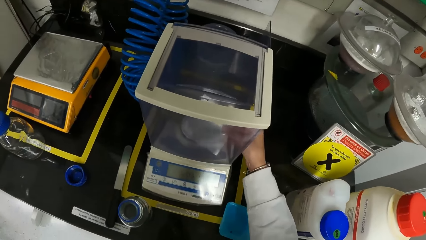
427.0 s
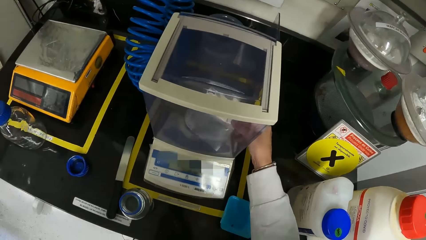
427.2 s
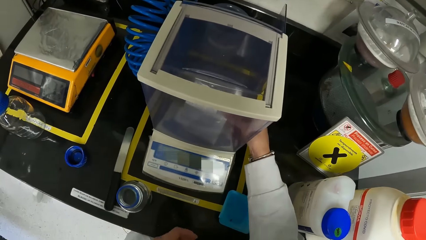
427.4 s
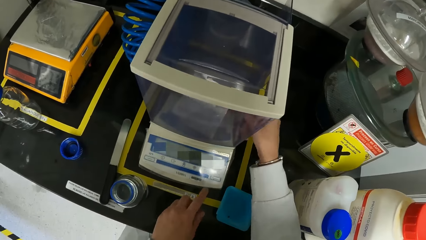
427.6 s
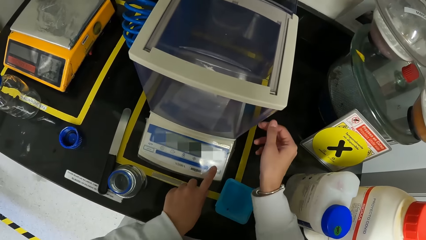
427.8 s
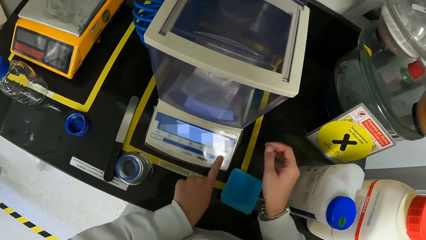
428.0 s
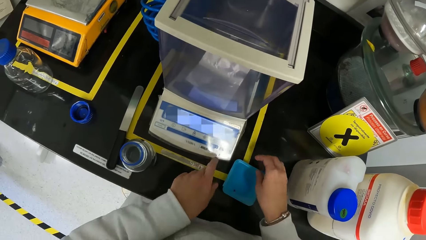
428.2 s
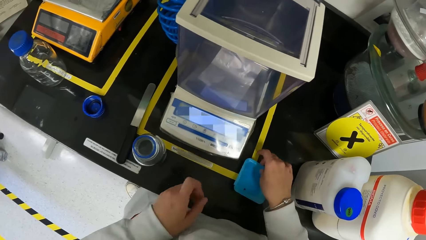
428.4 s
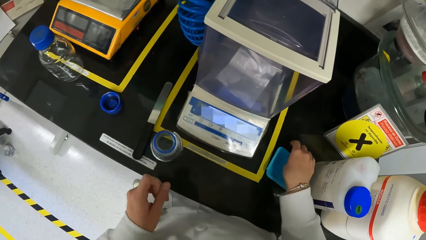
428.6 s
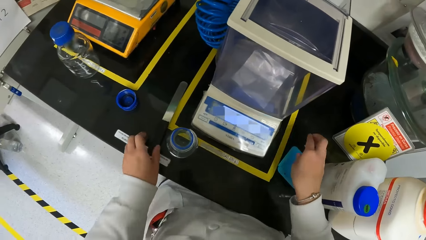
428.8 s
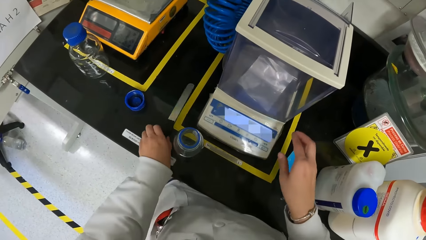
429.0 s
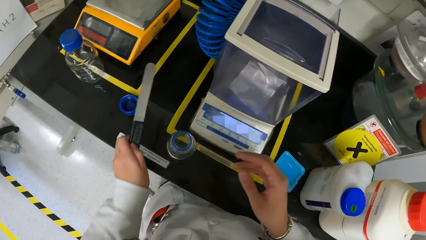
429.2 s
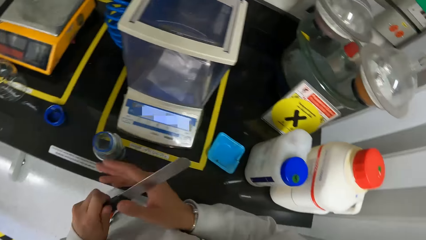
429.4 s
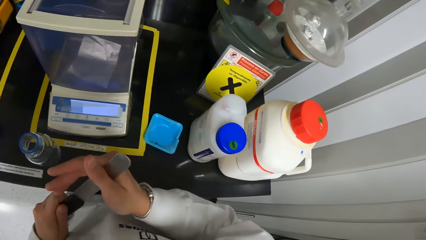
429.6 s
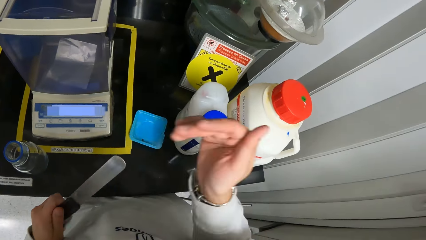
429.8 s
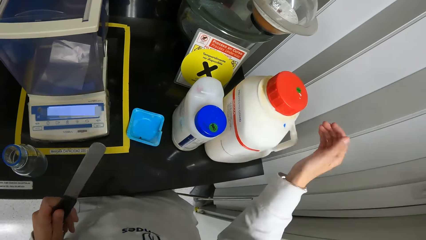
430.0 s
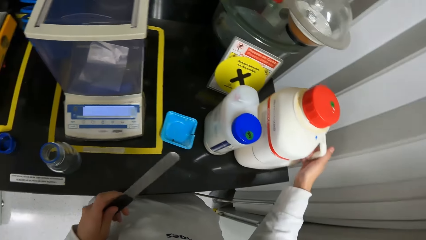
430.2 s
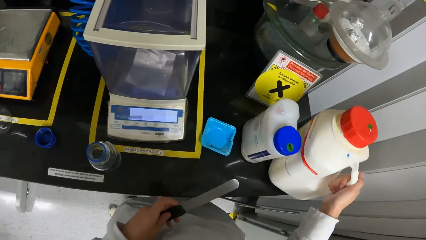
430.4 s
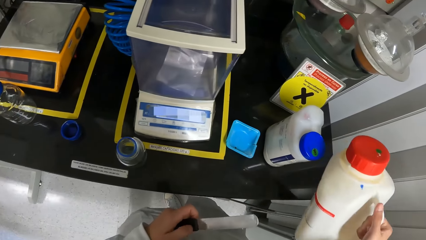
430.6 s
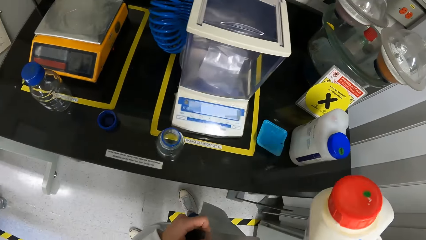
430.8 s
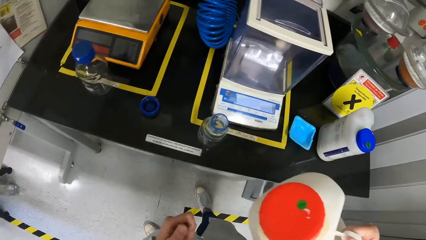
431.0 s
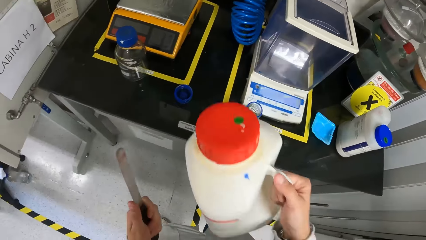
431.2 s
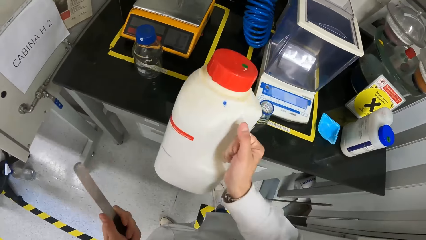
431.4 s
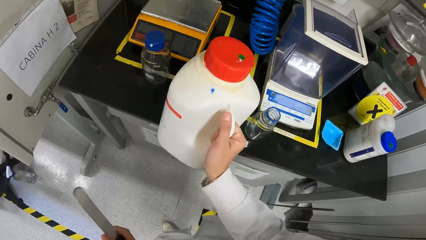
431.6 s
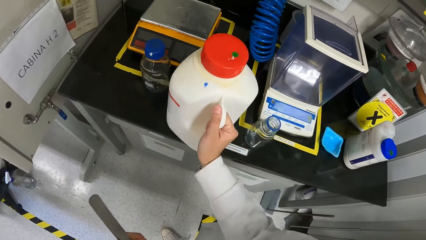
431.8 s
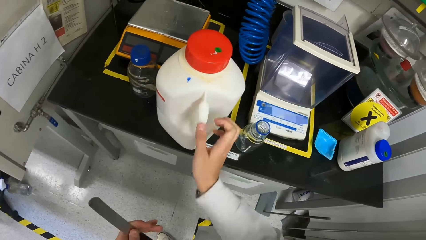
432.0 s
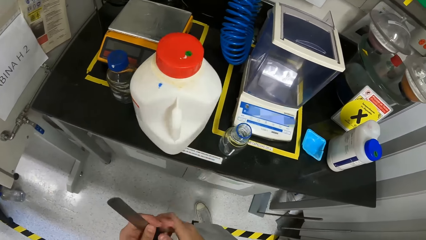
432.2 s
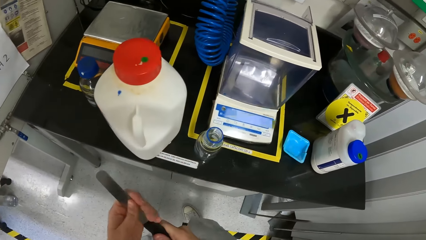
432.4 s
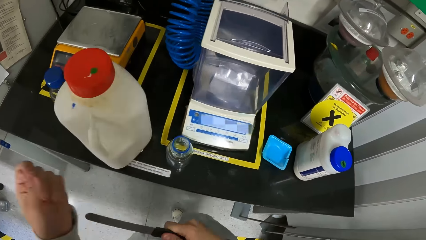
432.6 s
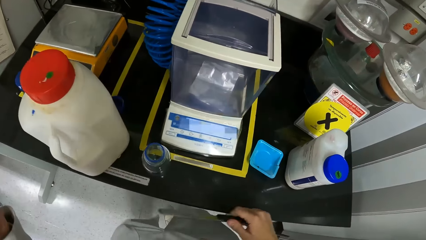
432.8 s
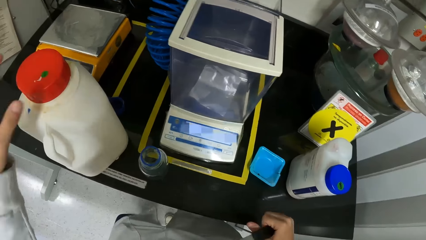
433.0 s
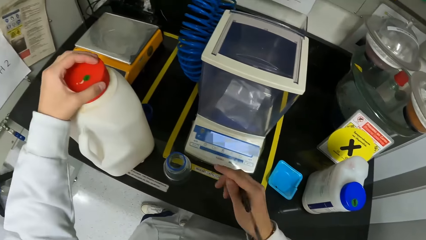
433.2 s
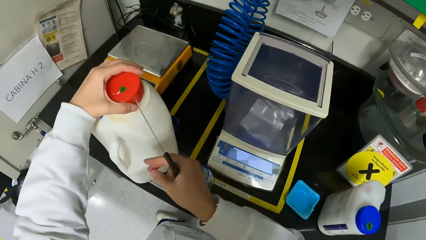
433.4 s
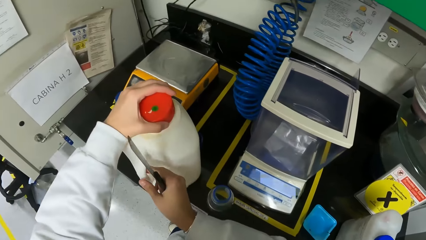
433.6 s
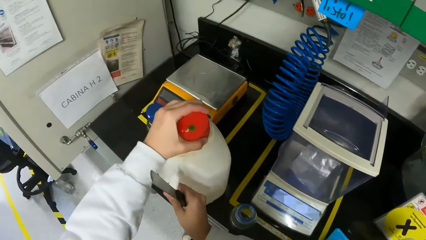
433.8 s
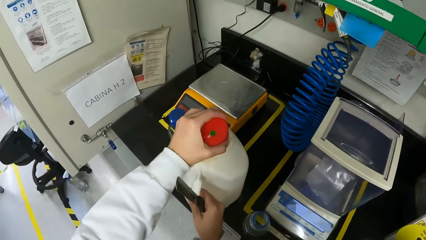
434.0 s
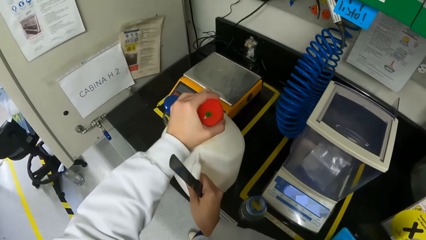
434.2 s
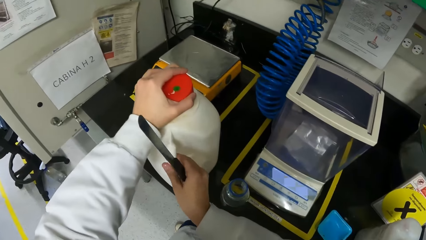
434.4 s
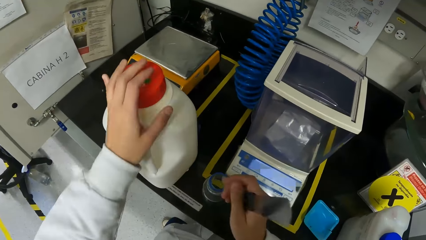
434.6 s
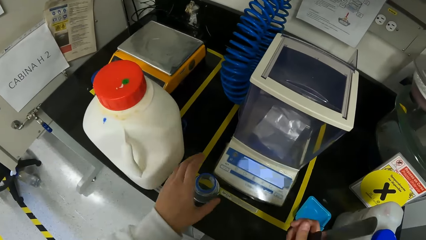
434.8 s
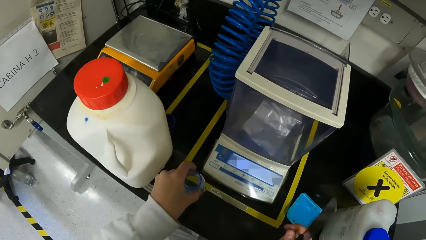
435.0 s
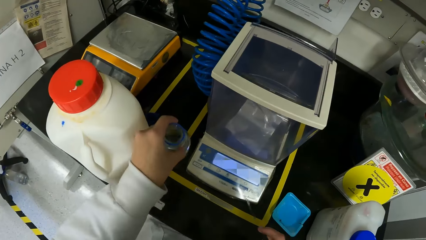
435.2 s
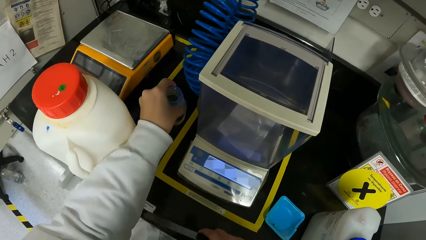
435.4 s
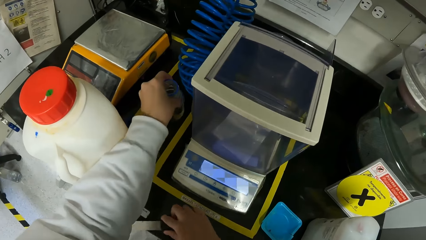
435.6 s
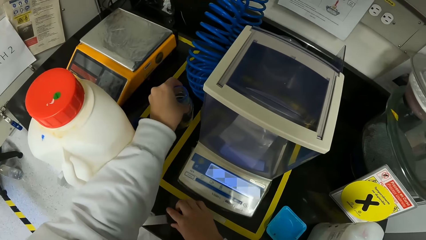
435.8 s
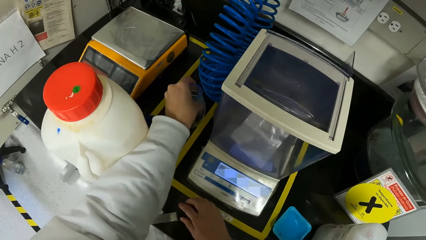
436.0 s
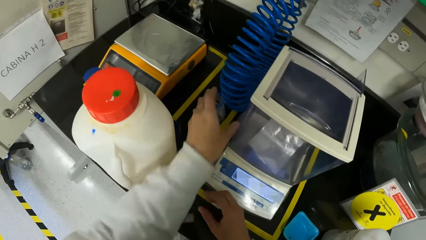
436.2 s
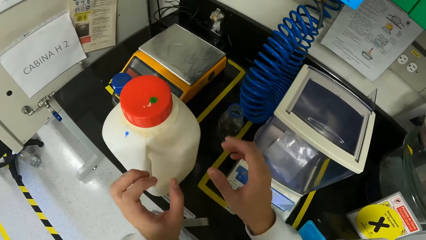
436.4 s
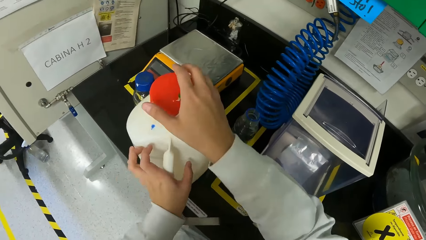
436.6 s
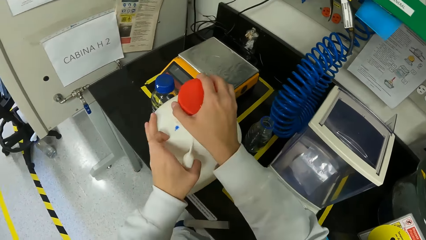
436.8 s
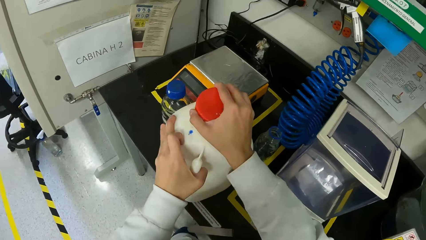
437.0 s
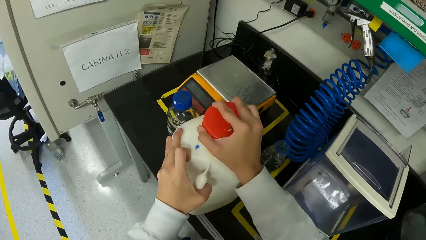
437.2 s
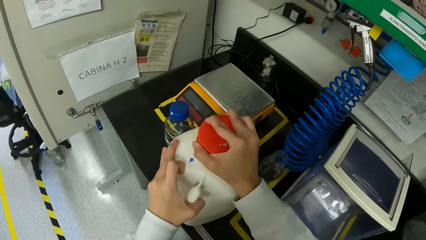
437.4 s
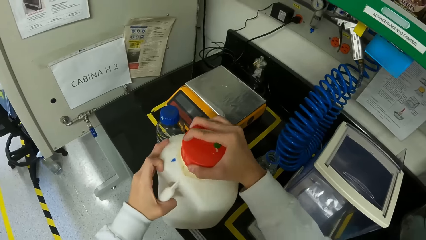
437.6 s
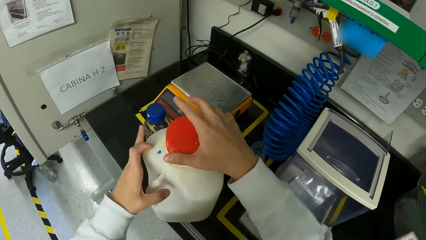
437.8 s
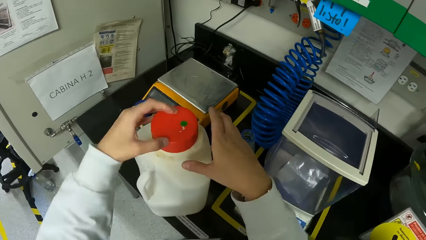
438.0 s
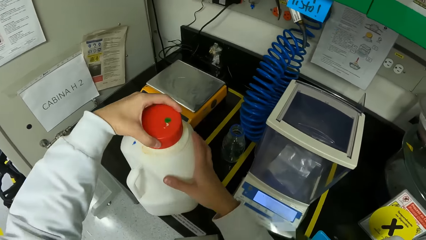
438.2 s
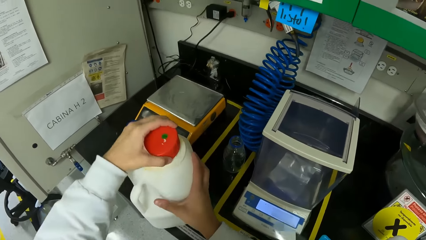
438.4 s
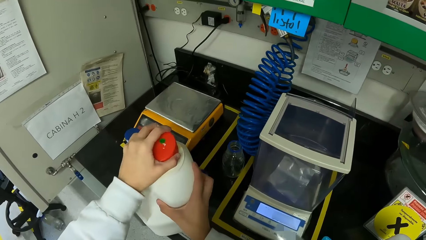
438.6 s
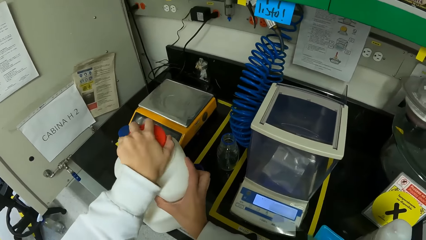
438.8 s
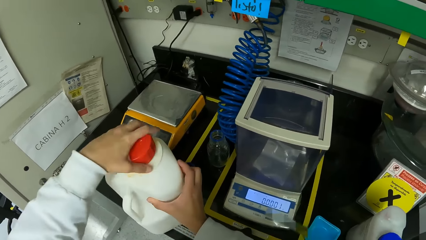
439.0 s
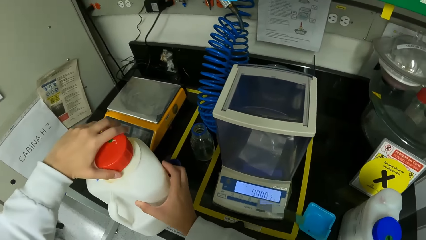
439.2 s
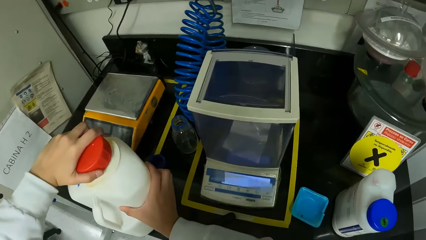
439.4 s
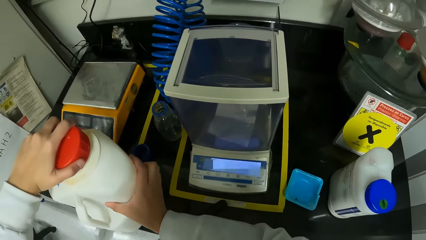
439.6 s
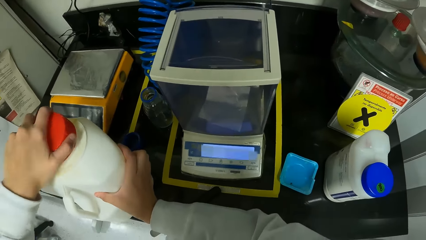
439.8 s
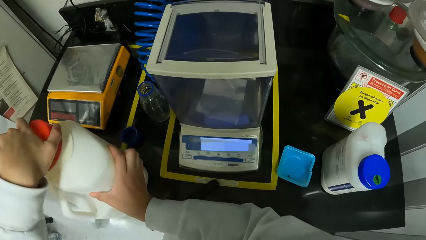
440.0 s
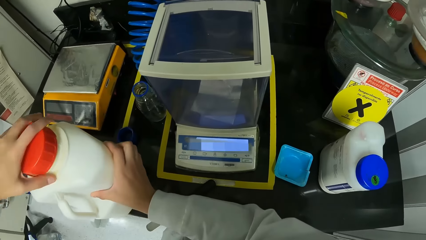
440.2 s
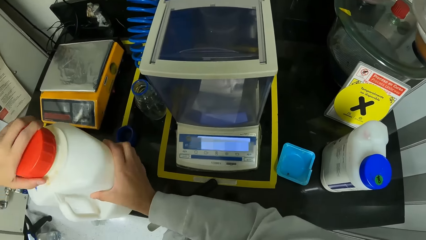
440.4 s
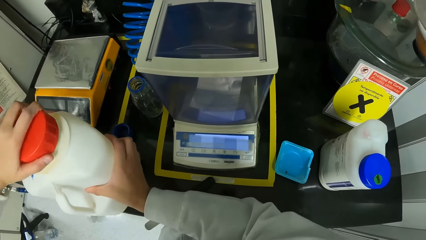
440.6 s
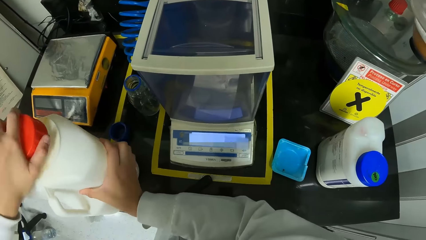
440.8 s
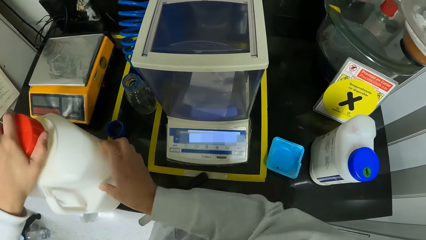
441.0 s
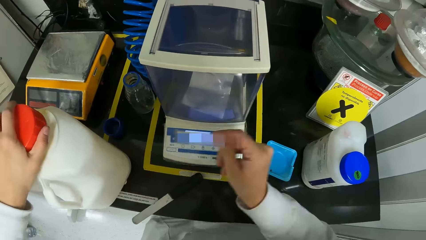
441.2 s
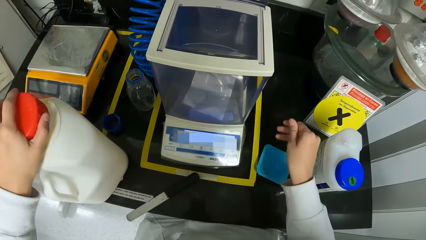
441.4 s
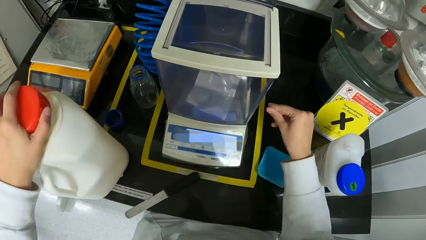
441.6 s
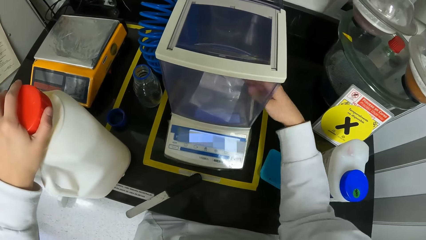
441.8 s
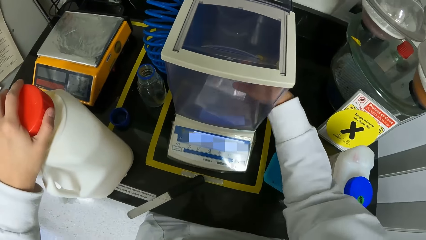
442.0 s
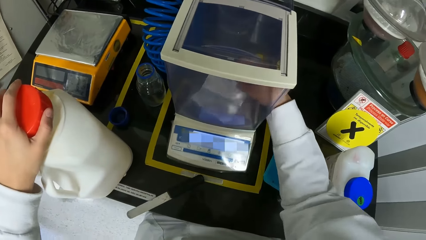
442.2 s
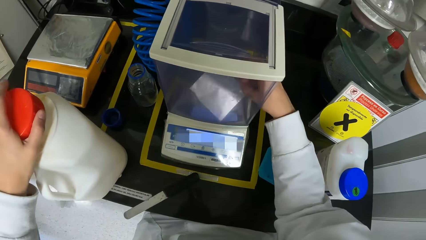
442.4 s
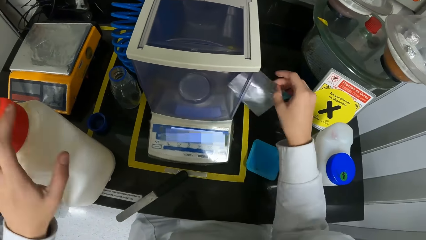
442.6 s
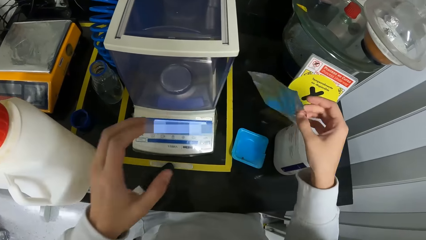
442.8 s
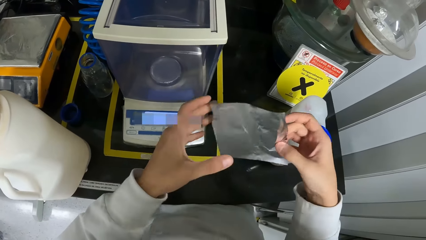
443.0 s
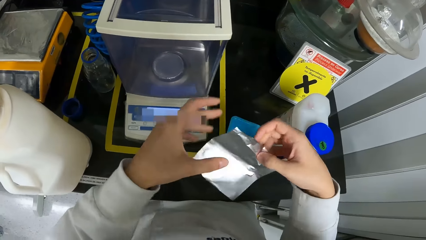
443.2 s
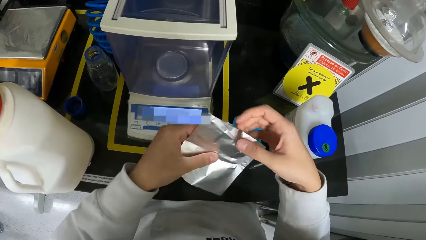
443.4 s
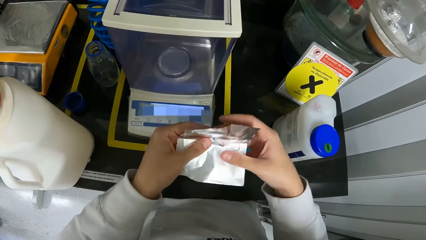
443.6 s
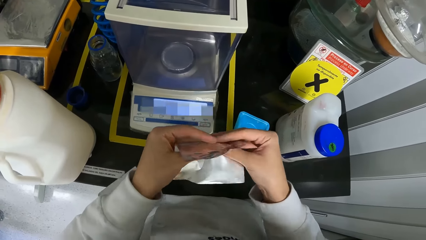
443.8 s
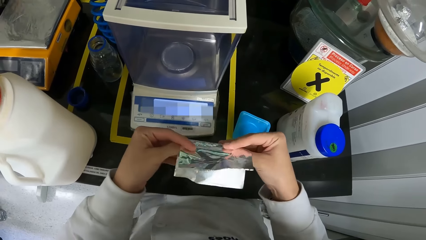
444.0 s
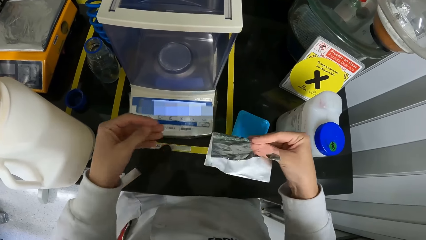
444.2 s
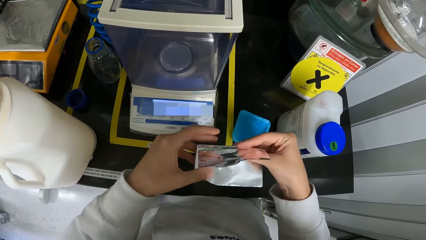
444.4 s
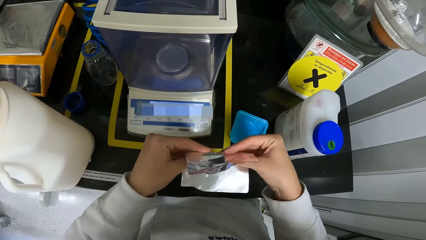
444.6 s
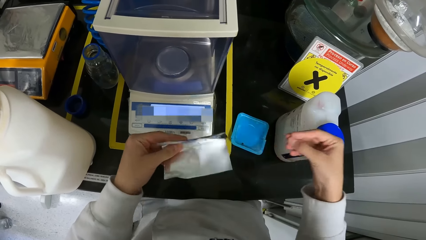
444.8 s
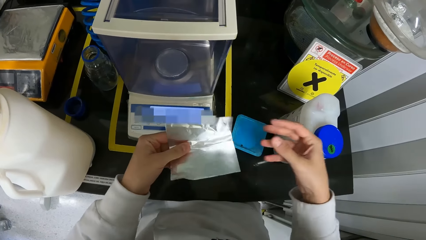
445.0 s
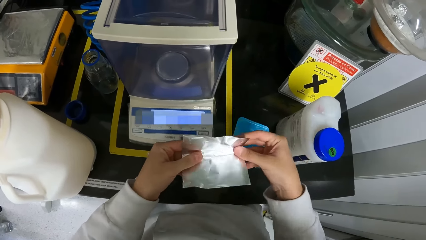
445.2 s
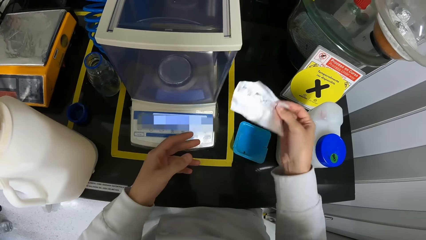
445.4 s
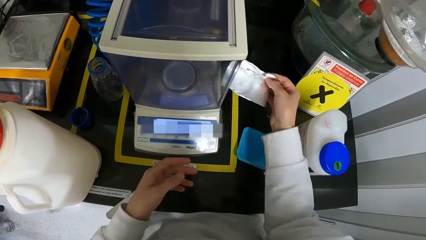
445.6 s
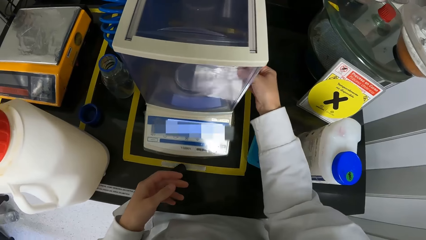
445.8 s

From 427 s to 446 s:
The camera wearer places a sample tape or foil on a DNA sequencer on the lab table with both hands. She switches on the DNA sequencer with her right hand. She adjusts a plastic on the table with her right hand. She picks up the plaster knife from the table with her left hand. She wipes the plaster knife in her left hand with her right hand. She picks up a keg or bottle from the lab table with her right hand. She drops the keg on the lab table with her right hand. She passes the plaster knife from her left hand to her right hand. She places her left hand on a cover or lid of the keg. She holds the keg with her right hand. She picks up a glass bottle from the table with her left hand. She drops the glass bottle on the lab table with her left hand. She drops the plaster knife on the lab table with her right hand. She moves a small container with her left hand. She holds the keg with her left hand. She adjusts the cover of the keg with her right hand. She opens the bottle lid with her right hand. She adjusts the cover of the keg with her left hand. She holds the keg with her right hand. She opens the lid with her left hand. She removes the sample tape from the DNA sequencer with her right hand. She holds the sample tape with both hands and adjusts the sample tape with both hands. She stretches the foil.
